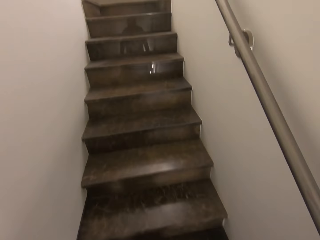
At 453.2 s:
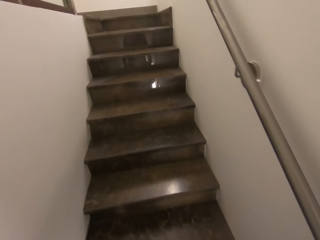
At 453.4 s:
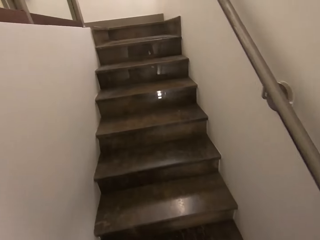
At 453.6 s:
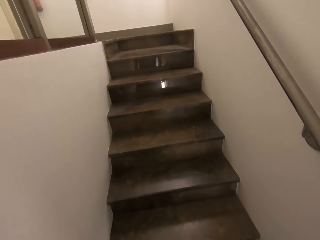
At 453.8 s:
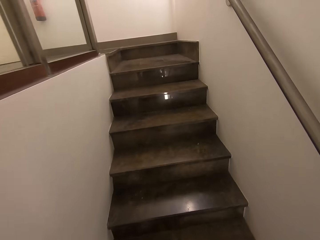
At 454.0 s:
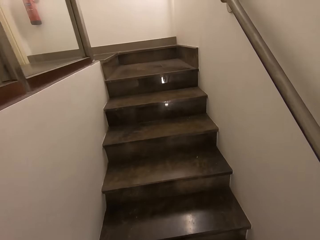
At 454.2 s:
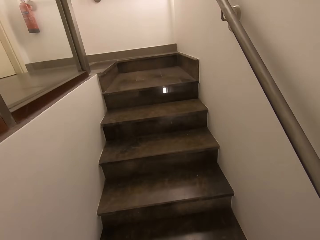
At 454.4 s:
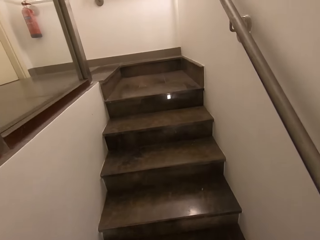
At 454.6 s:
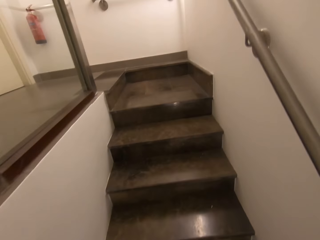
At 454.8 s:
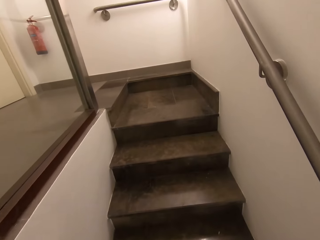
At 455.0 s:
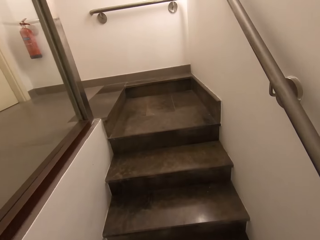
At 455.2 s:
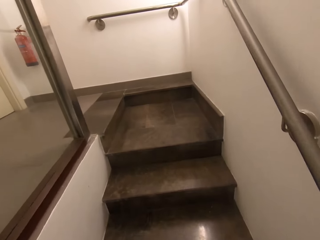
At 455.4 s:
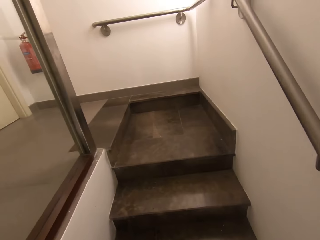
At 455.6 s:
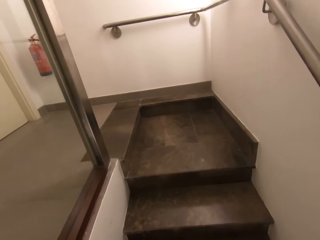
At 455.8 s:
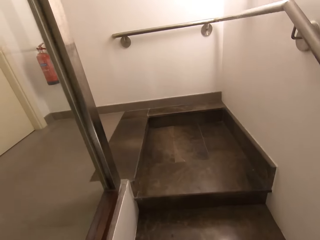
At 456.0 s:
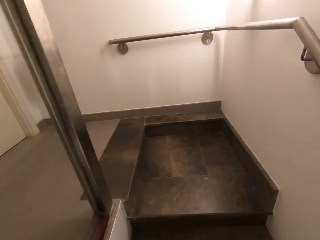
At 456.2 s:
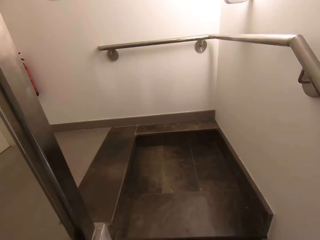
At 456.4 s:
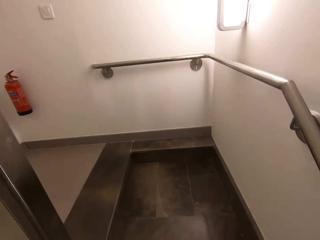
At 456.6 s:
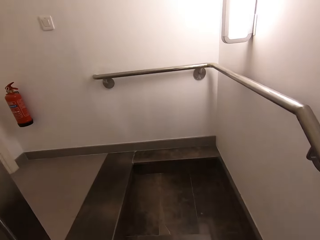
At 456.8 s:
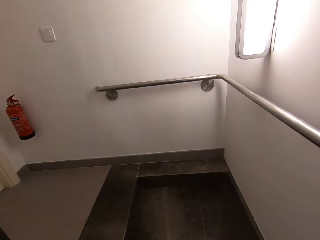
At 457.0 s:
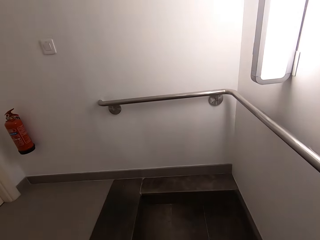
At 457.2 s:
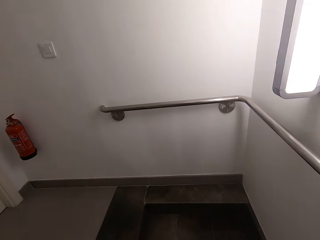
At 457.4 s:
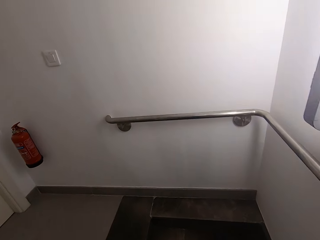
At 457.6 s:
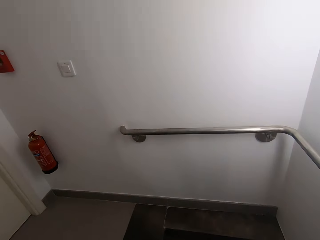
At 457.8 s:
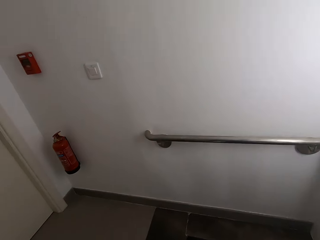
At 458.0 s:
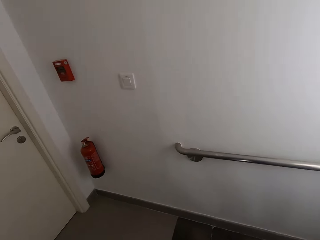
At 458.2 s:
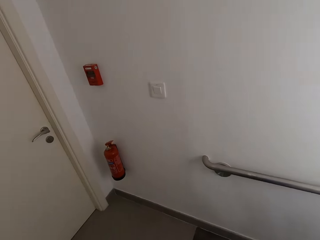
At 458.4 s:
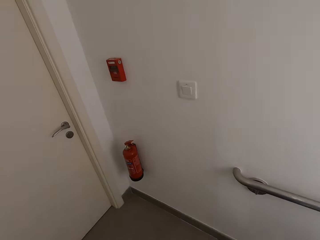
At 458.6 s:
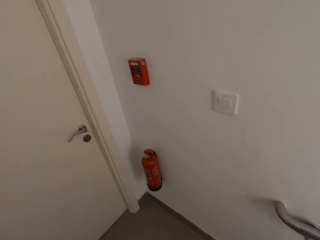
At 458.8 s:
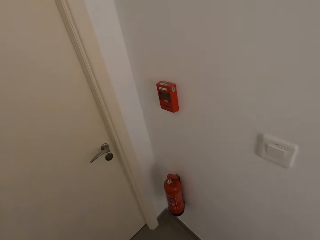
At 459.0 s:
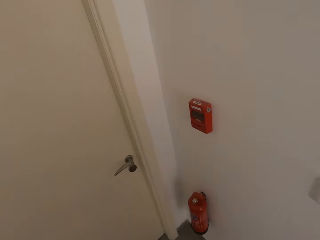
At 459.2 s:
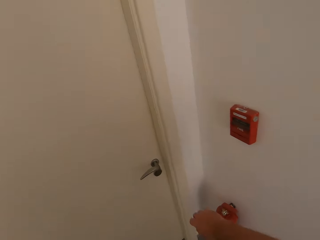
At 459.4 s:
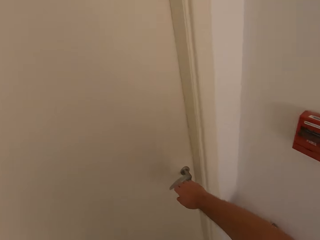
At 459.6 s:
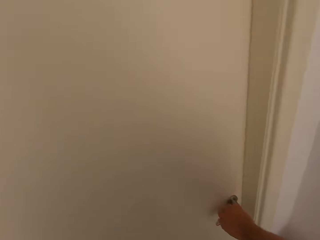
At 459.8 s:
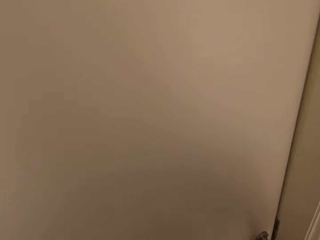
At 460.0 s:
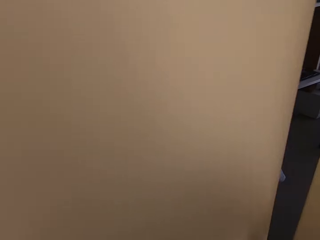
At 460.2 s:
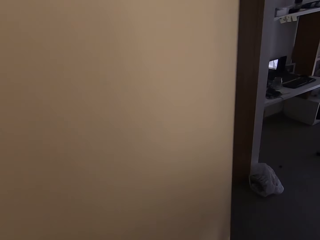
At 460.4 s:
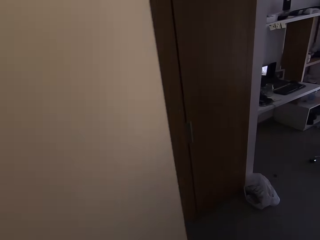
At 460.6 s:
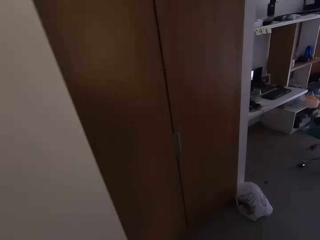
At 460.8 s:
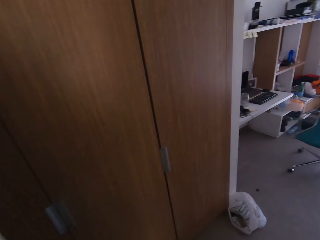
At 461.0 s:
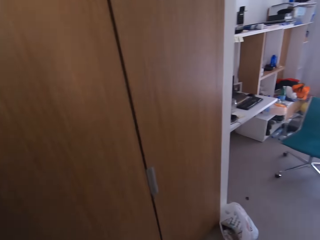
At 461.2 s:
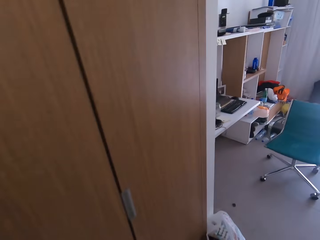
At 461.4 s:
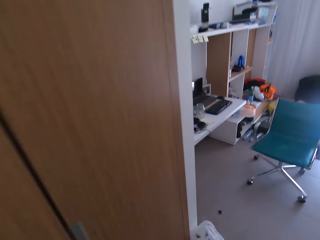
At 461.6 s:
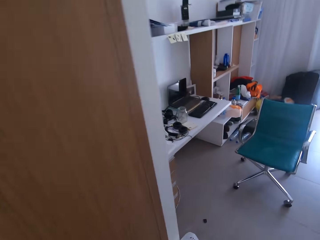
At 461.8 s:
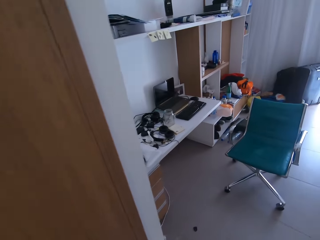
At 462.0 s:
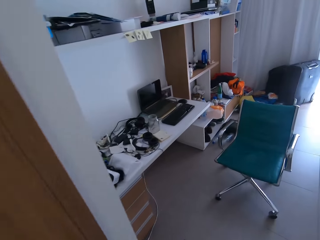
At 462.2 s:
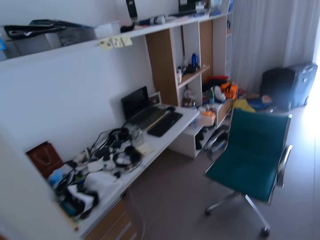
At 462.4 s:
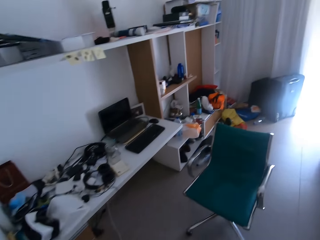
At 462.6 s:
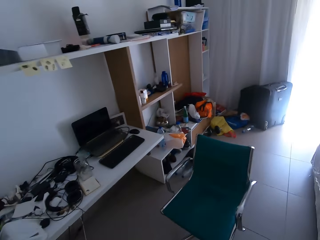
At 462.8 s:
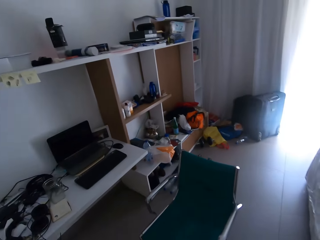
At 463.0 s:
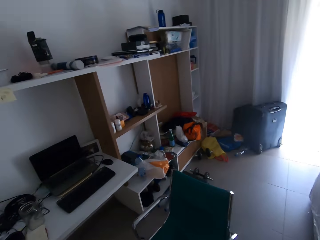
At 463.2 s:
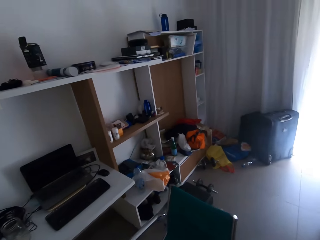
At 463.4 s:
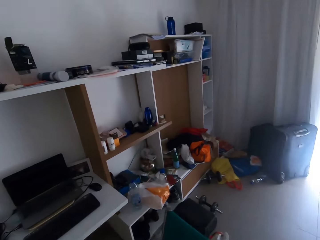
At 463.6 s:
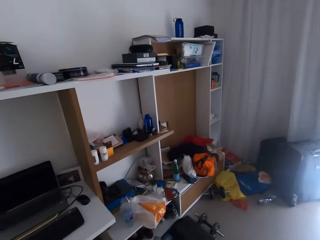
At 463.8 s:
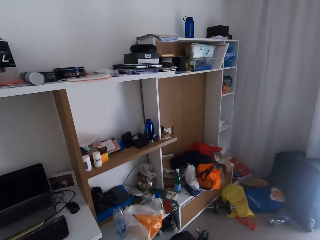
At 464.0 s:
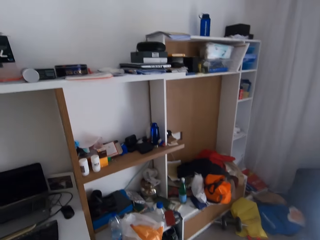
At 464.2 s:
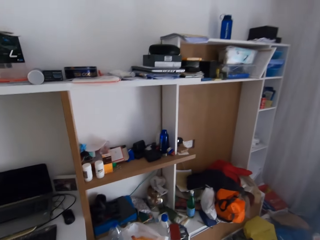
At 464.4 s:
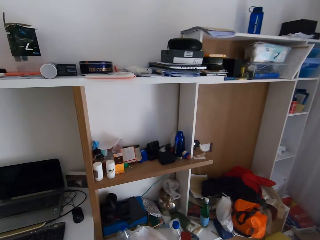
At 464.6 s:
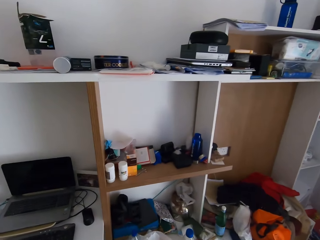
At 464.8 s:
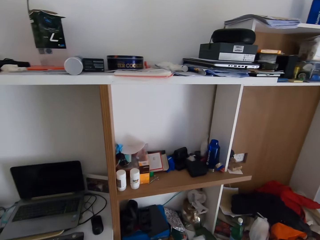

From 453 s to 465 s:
The camera wearer opens the door. They walk around the room.

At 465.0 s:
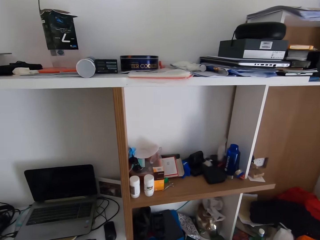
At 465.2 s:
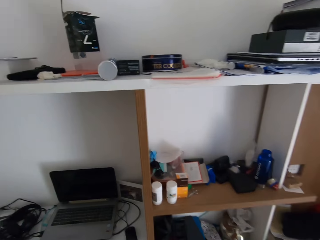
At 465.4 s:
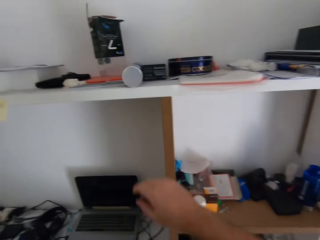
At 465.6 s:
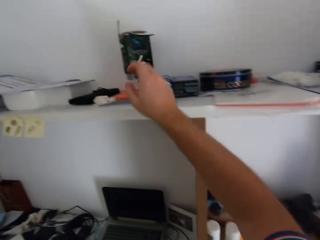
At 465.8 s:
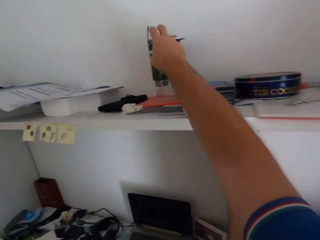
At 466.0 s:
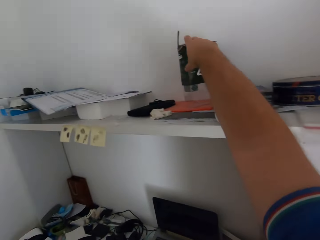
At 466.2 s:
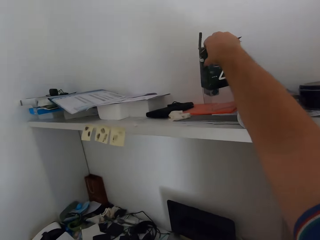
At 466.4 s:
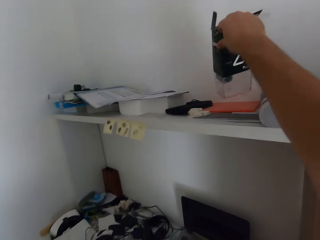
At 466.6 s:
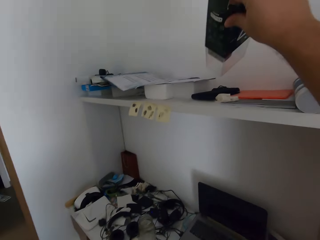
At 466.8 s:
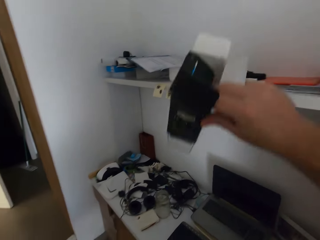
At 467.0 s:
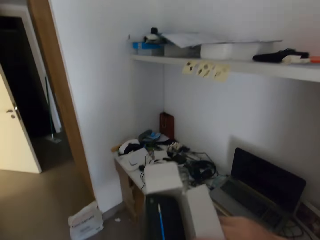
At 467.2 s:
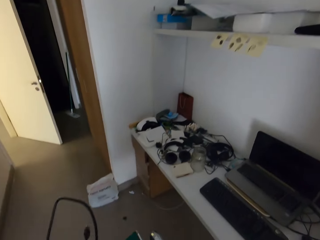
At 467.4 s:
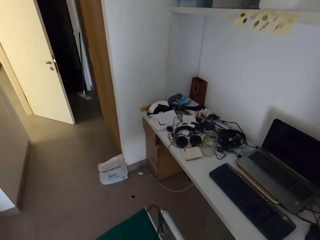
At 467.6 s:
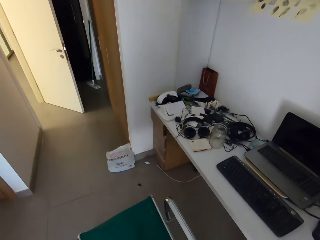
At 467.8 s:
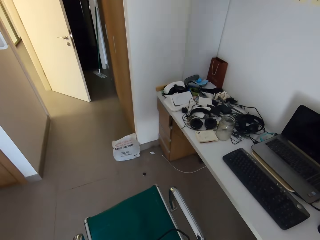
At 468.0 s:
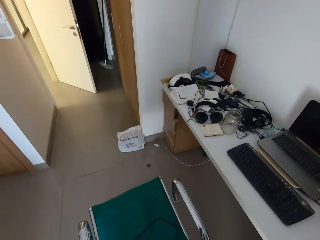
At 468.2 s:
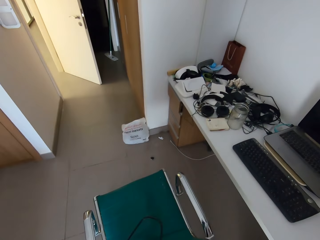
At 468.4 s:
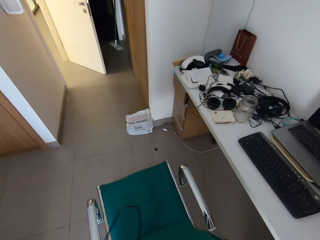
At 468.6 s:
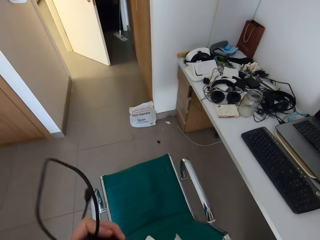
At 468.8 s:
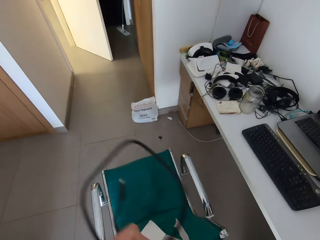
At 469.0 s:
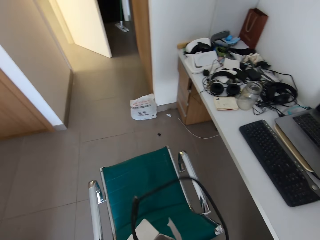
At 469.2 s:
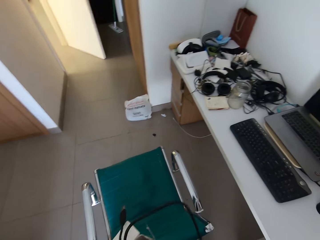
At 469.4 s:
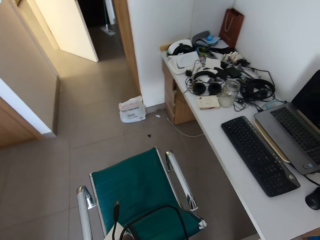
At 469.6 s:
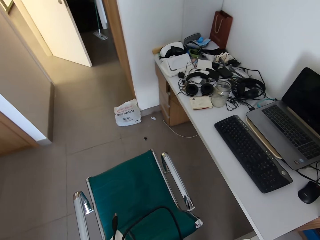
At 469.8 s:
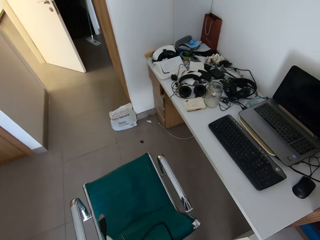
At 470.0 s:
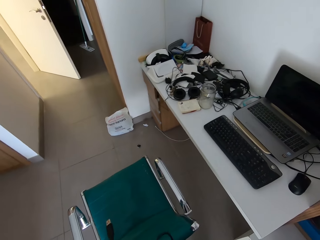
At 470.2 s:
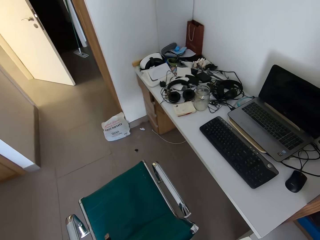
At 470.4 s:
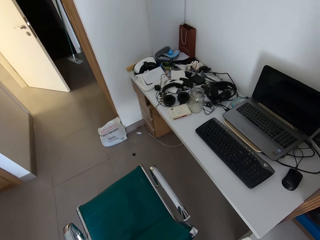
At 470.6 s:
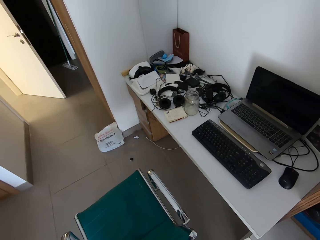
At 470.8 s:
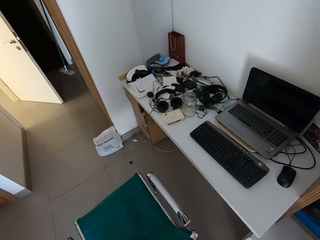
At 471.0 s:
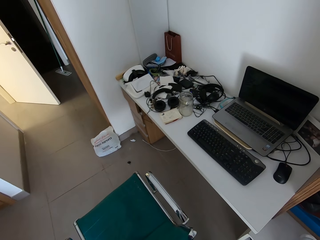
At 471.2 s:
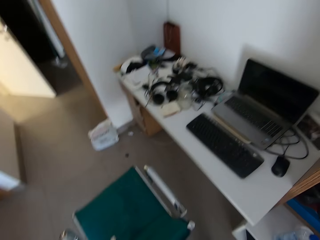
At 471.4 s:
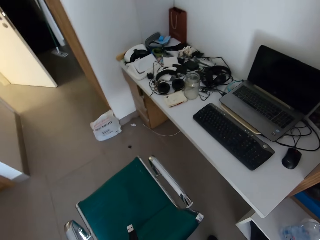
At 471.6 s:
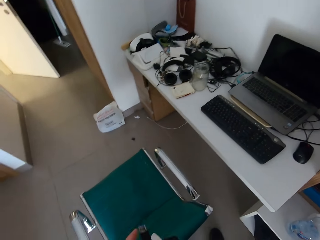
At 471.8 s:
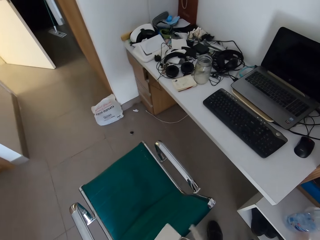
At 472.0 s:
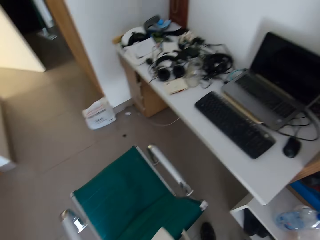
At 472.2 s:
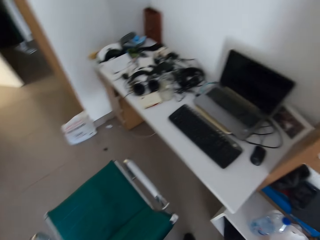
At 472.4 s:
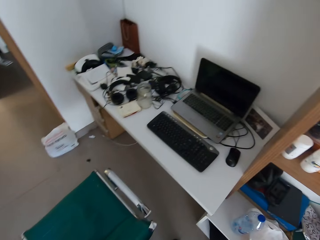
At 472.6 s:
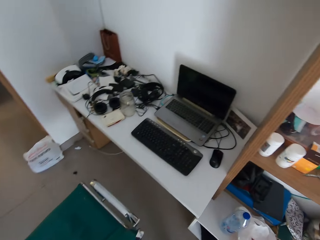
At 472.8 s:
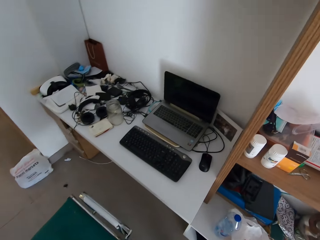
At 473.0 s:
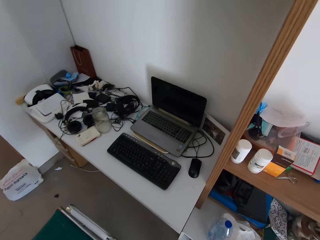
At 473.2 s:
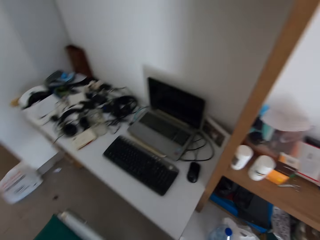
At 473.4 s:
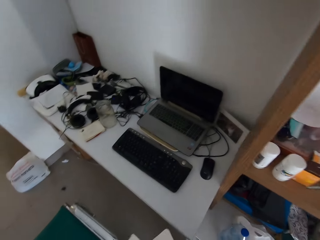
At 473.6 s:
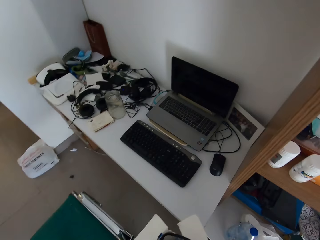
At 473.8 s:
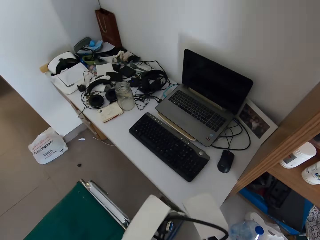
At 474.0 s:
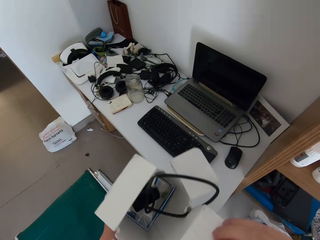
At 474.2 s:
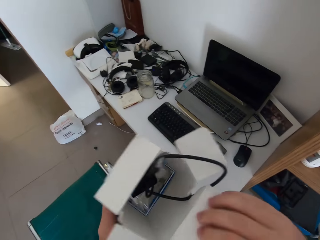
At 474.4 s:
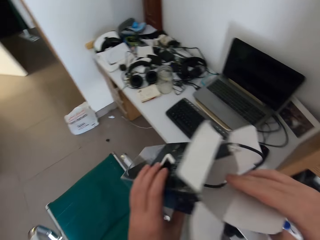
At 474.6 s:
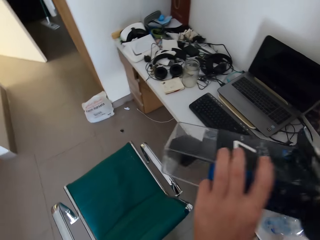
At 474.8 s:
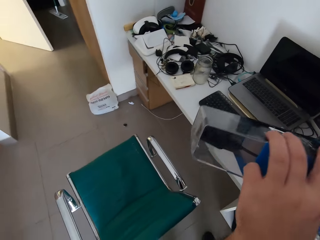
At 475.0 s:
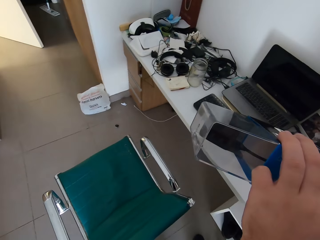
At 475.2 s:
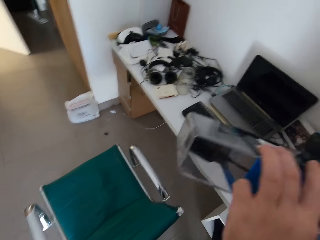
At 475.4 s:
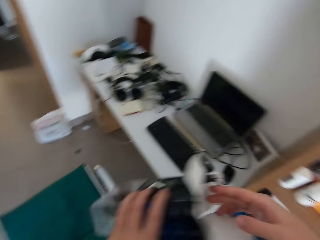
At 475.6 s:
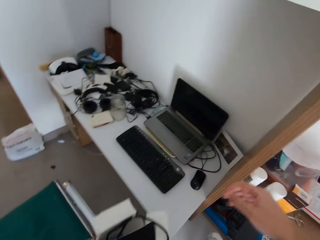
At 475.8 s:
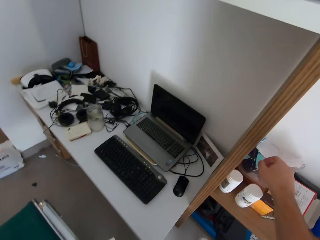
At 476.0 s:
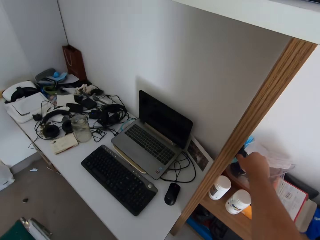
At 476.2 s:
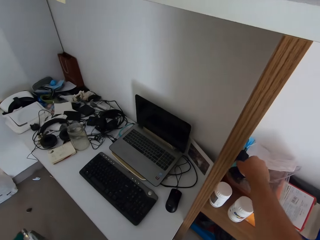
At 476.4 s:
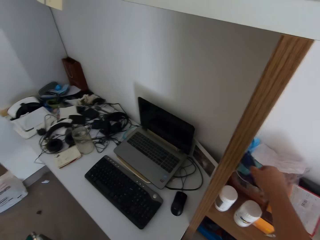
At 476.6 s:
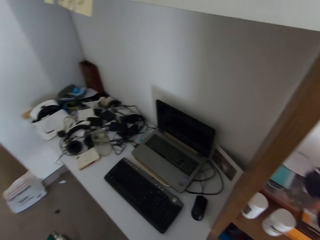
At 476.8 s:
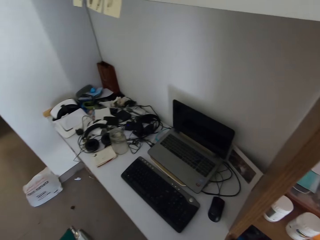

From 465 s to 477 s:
The camera wearer picks the carton. They hold the wire. They lift the carton.
